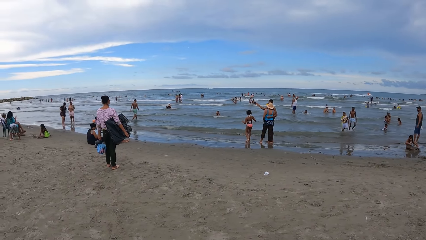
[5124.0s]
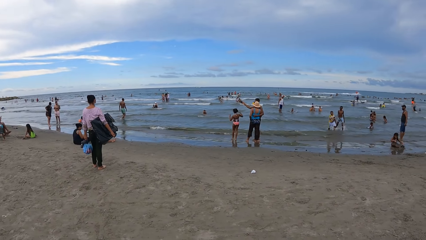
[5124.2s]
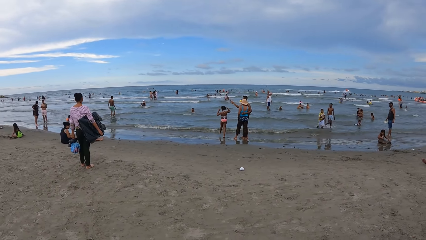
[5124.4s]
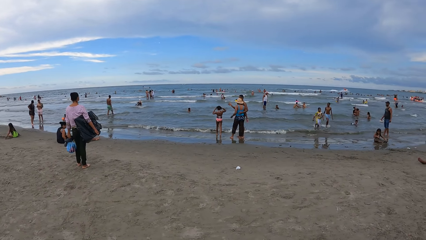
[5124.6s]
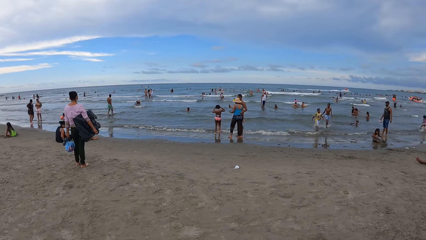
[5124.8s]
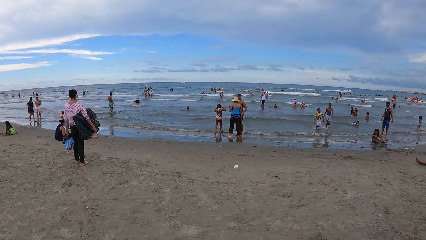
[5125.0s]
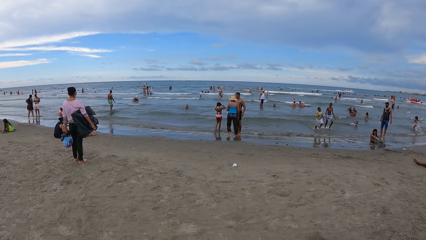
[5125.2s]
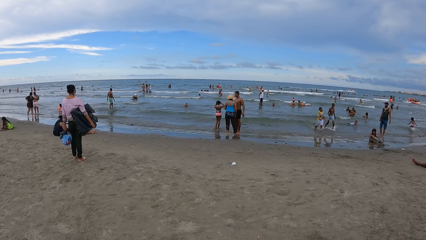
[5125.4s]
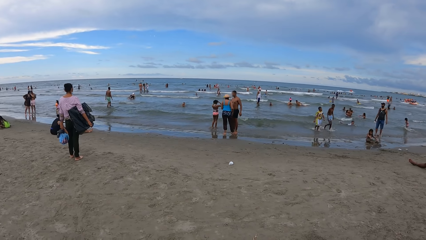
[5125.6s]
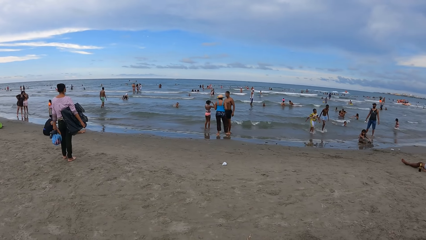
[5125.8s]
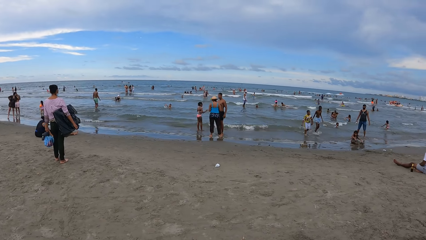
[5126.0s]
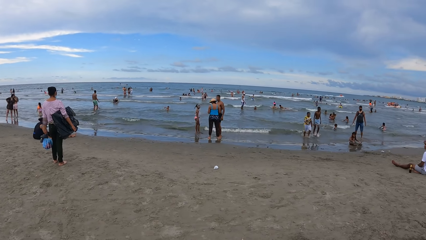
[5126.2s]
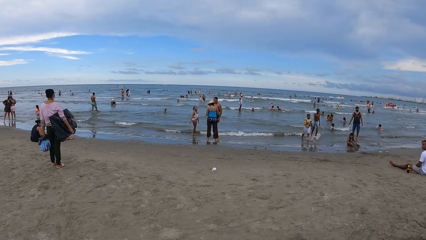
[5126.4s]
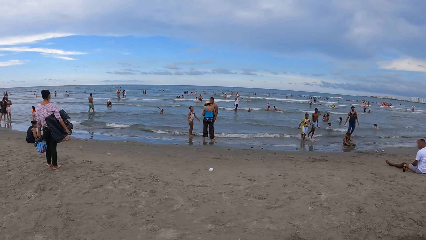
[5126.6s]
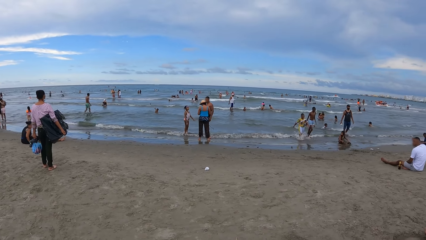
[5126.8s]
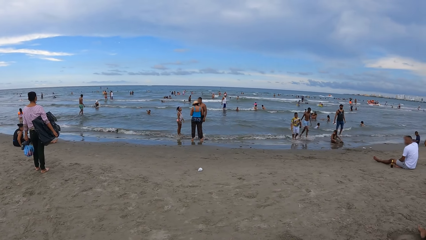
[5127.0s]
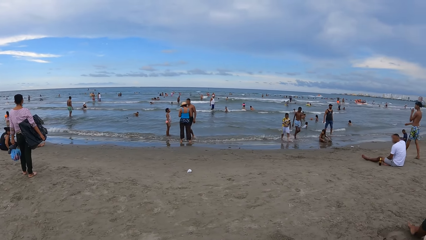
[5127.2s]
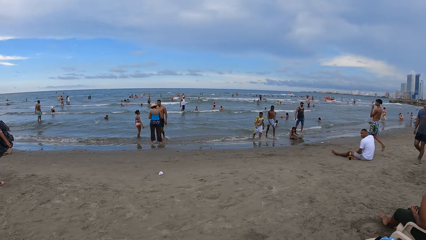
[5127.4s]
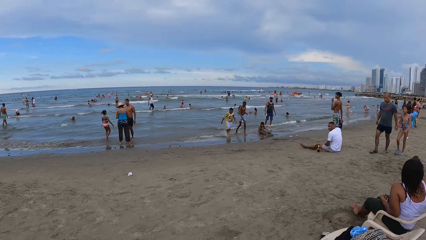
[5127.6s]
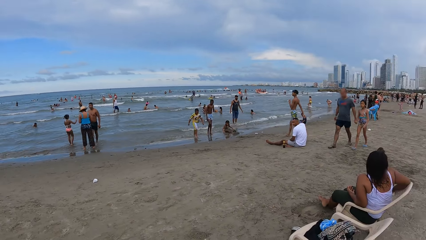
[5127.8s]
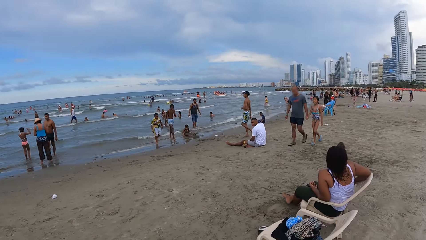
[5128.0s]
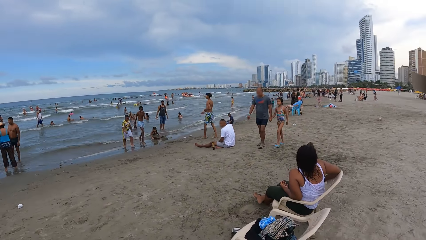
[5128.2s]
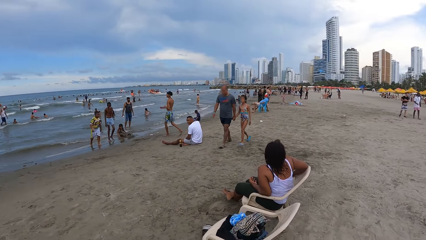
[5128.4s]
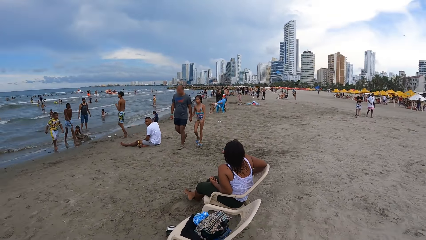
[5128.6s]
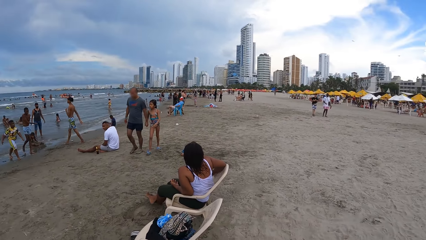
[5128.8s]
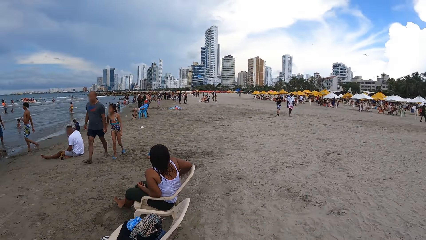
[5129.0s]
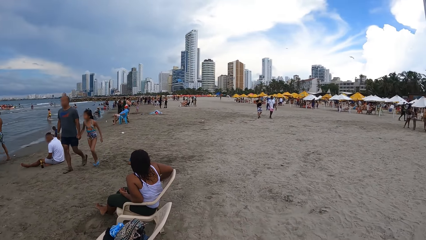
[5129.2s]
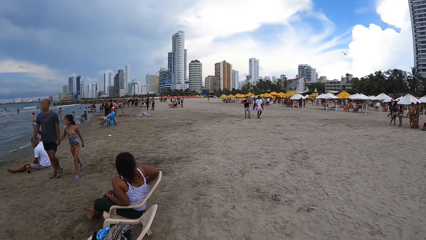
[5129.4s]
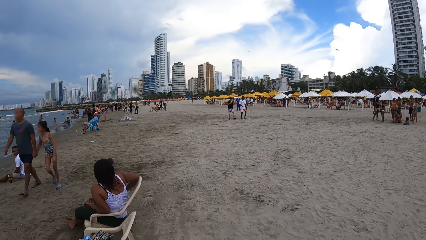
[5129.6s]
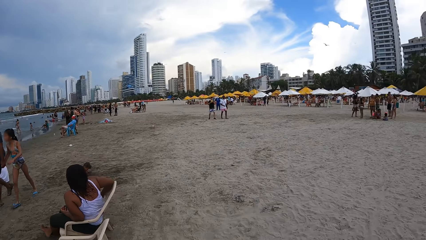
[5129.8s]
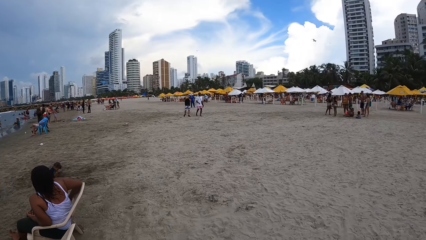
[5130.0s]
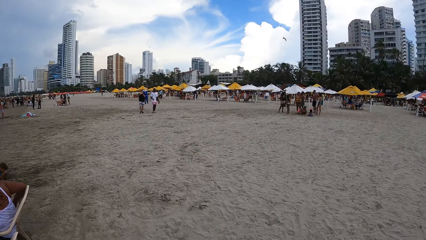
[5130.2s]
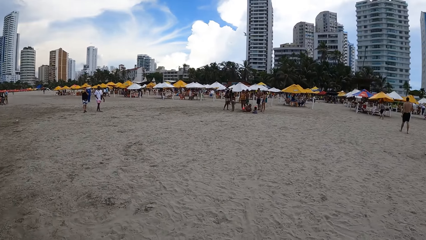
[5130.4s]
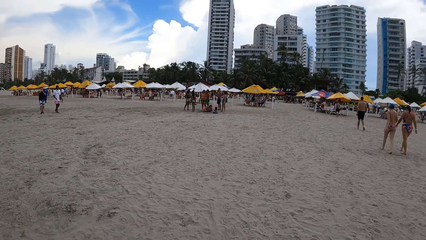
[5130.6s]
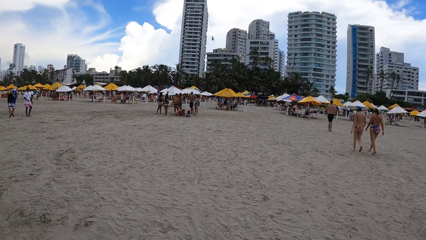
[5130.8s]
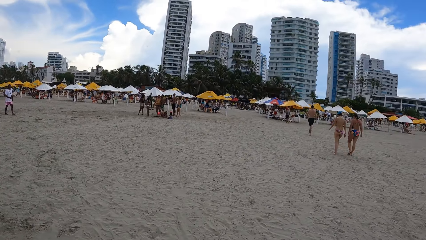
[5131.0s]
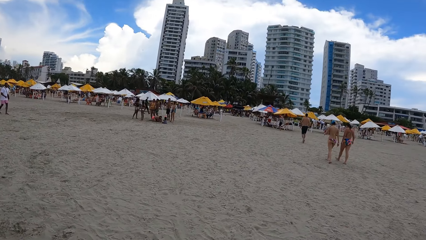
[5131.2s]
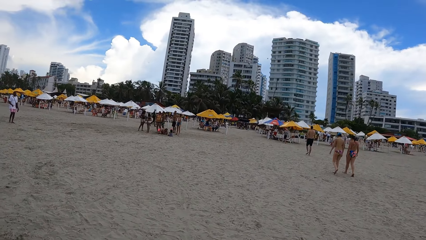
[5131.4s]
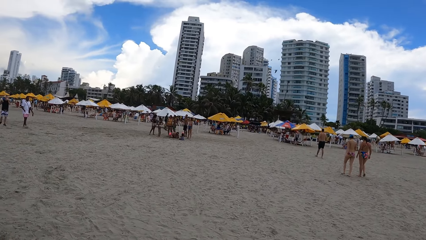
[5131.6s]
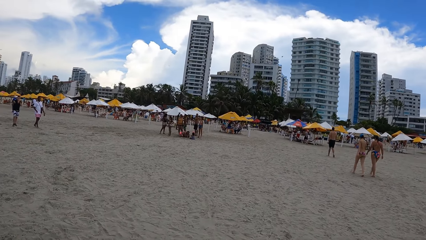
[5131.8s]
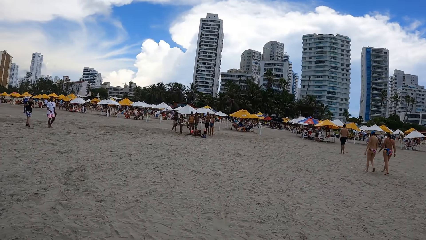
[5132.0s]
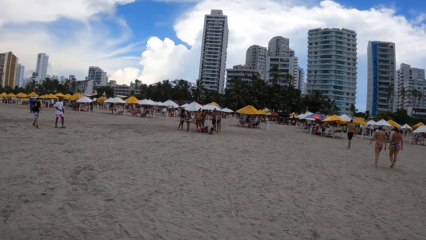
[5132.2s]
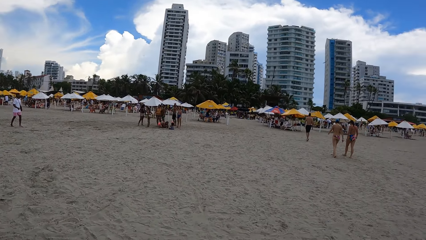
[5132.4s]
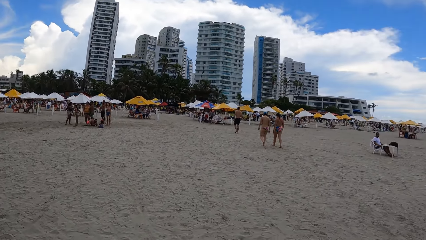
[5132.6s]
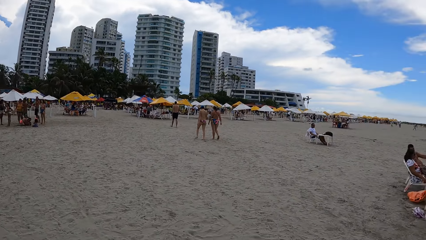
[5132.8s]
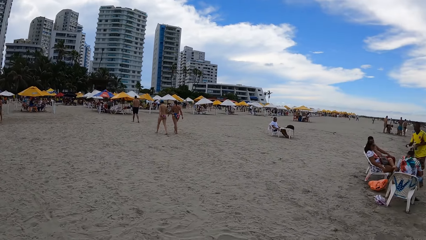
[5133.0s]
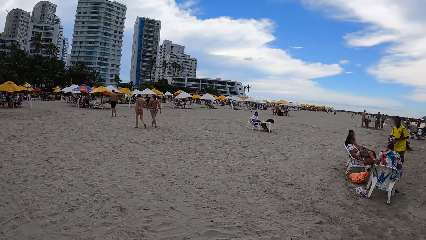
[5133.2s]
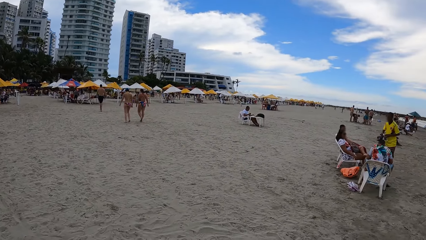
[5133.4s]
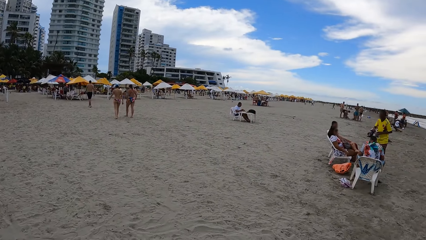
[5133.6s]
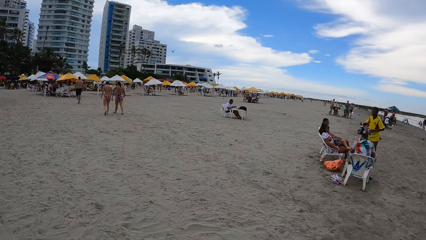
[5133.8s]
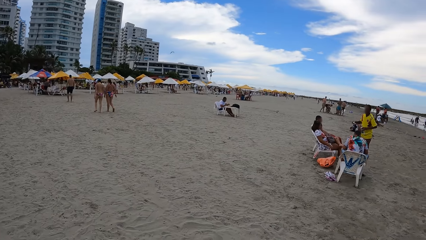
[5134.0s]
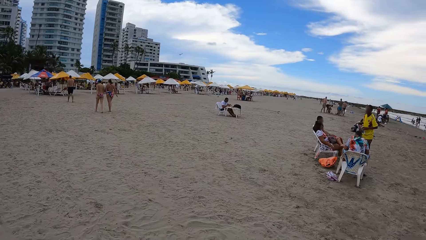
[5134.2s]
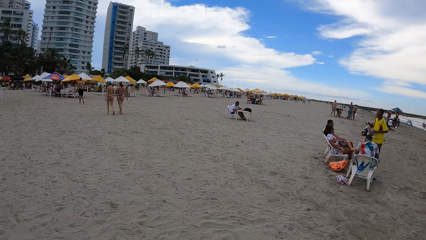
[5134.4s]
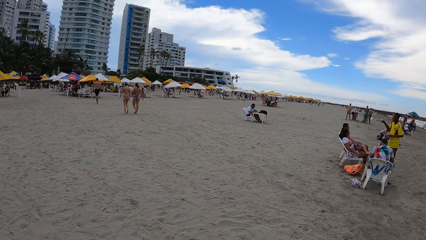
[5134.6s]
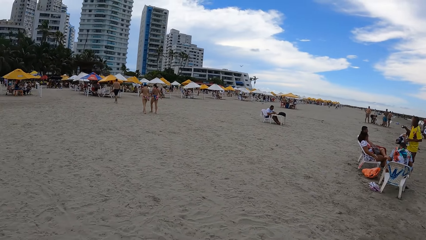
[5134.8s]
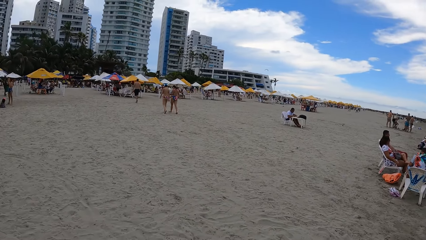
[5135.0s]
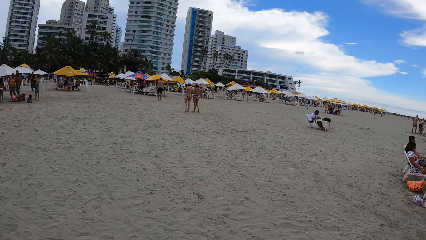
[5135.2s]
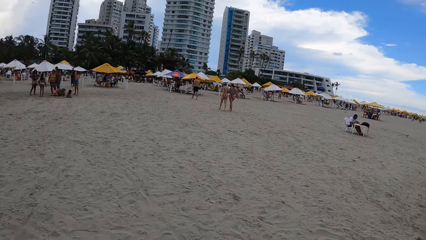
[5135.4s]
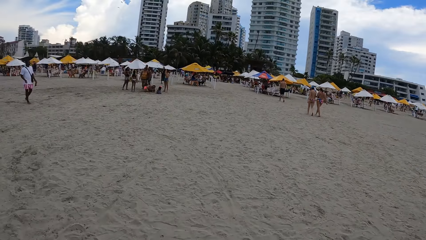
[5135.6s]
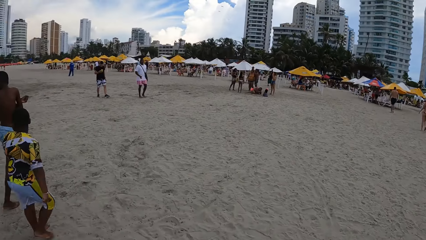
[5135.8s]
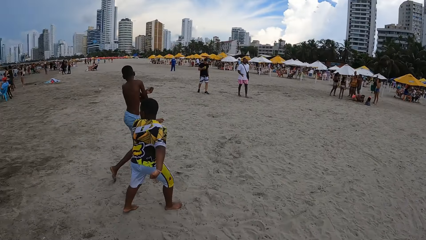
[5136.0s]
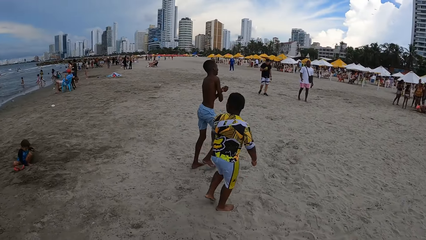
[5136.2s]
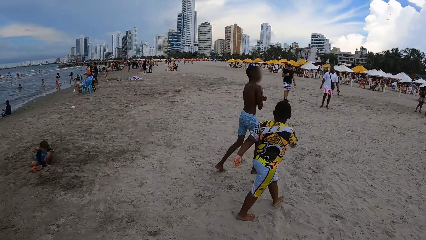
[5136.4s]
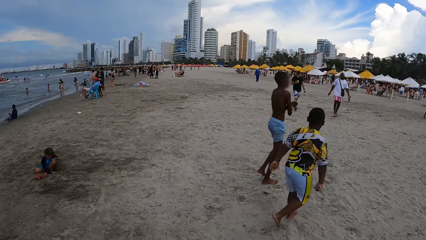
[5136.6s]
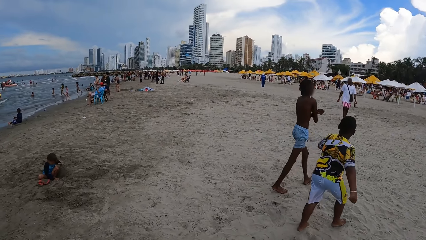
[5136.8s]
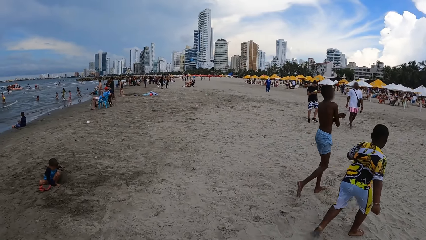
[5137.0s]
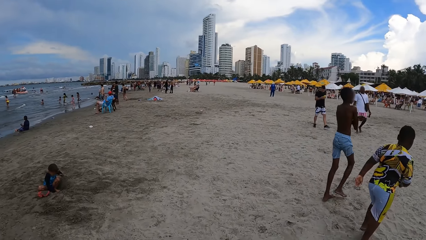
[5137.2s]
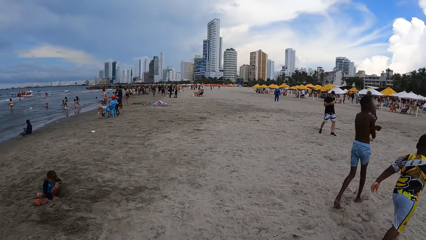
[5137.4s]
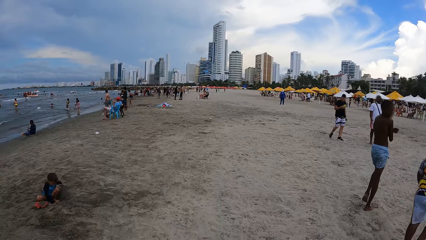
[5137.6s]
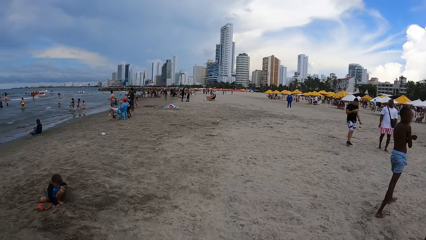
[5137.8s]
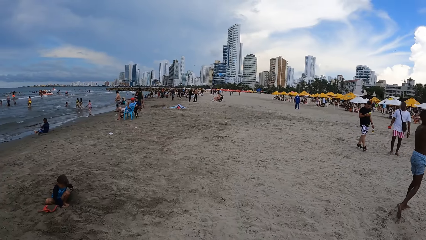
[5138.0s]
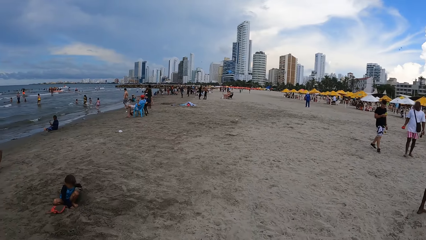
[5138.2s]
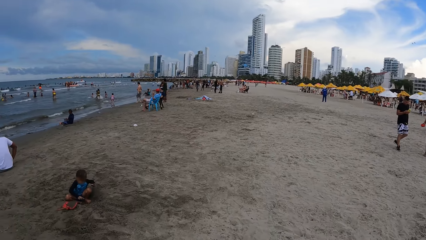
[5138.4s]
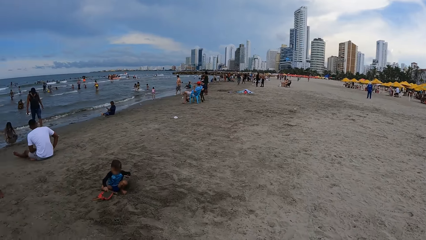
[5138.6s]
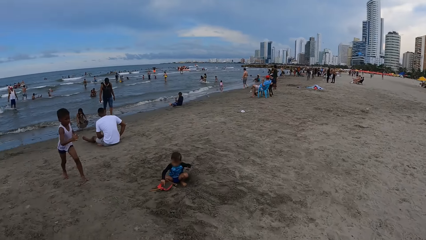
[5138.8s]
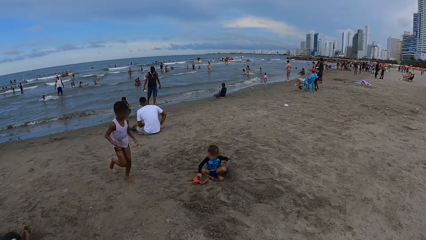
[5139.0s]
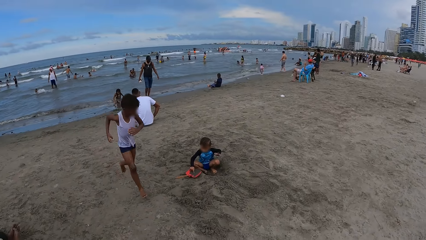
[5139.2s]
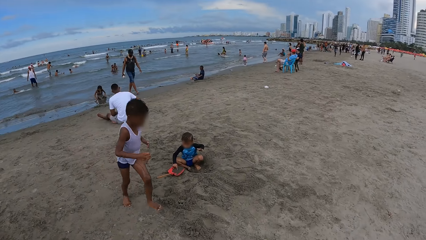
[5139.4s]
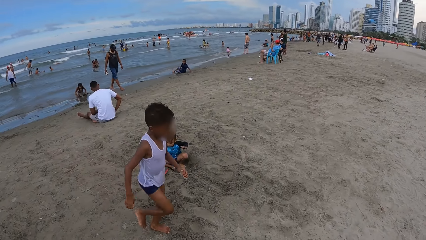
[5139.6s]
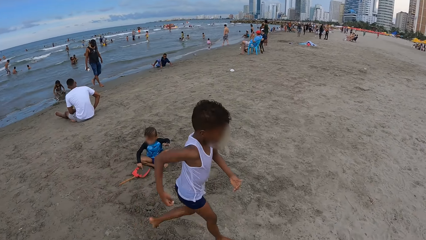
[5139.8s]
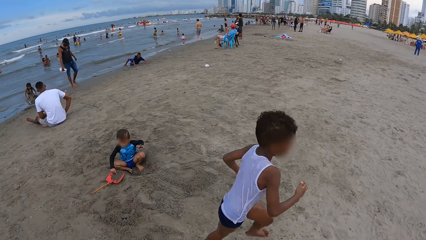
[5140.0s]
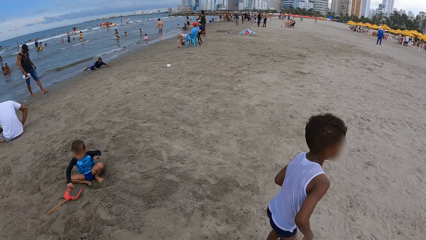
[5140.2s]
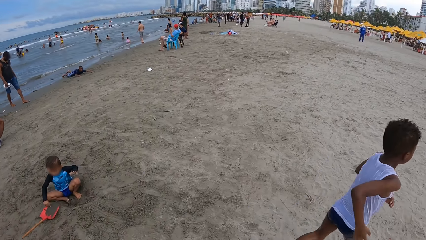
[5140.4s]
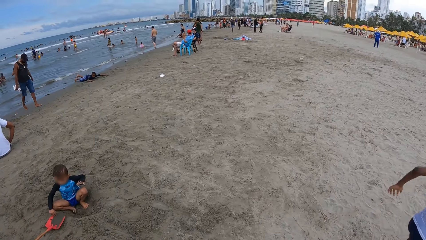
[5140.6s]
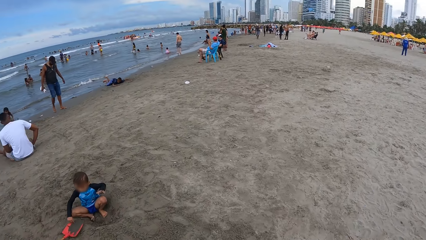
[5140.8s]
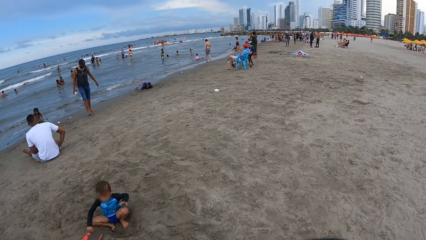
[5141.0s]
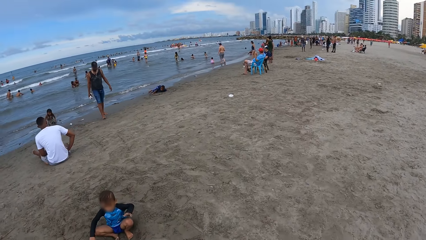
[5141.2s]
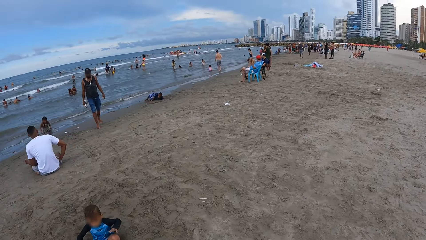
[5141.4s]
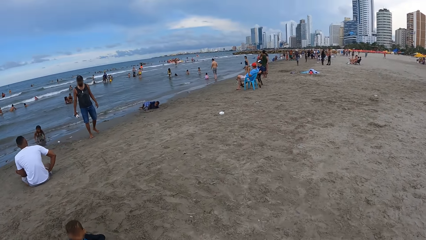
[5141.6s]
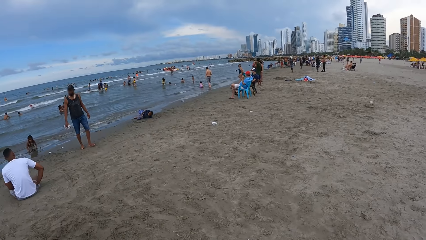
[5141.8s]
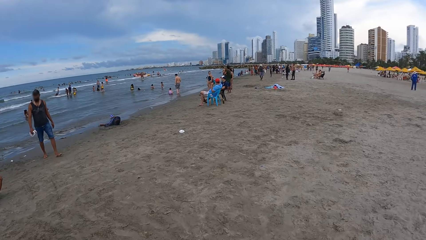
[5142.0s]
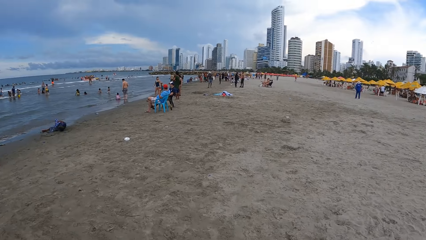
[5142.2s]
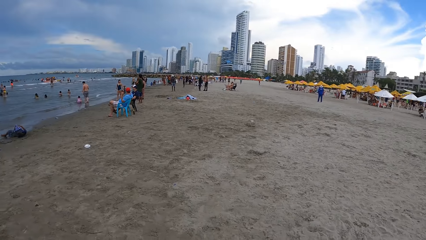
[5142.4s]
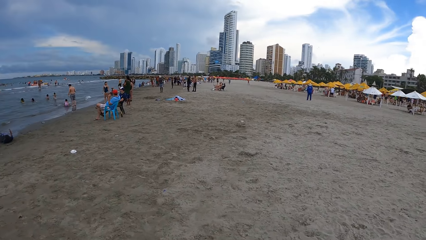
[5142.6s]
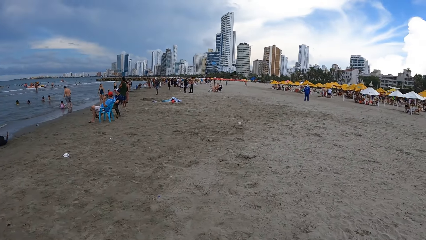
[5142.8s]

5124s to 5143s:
The camera wearer turns around. They walk on the beach.
